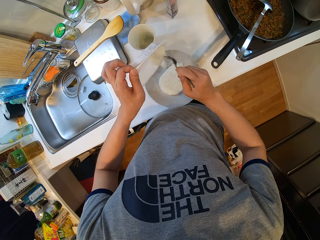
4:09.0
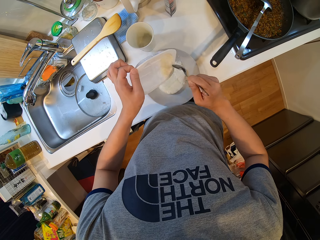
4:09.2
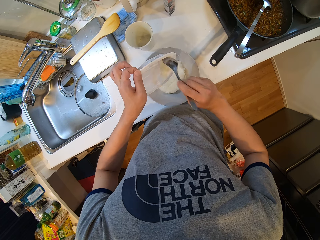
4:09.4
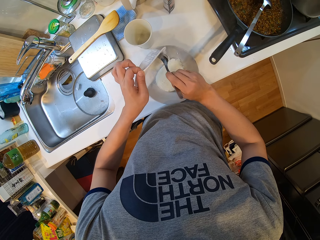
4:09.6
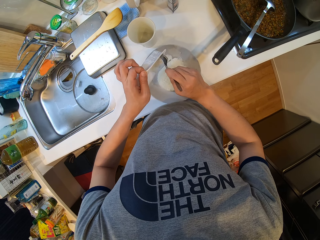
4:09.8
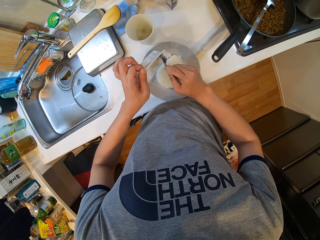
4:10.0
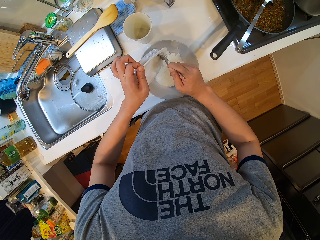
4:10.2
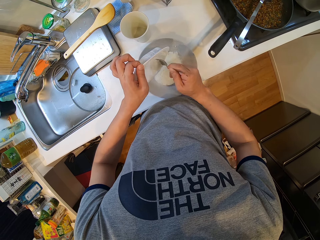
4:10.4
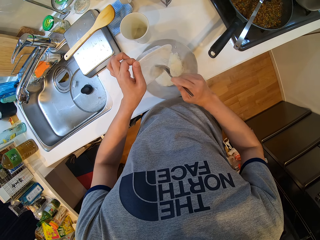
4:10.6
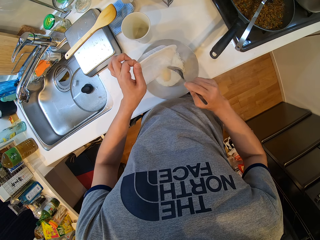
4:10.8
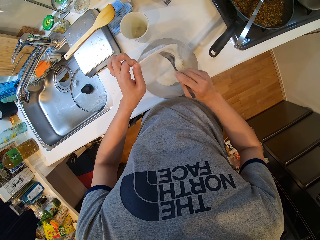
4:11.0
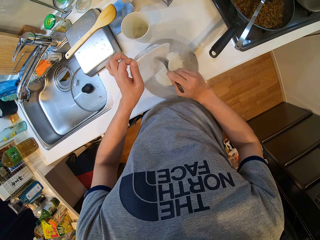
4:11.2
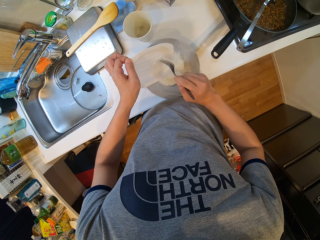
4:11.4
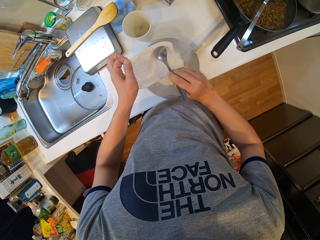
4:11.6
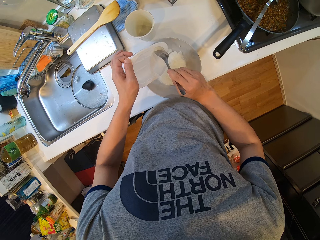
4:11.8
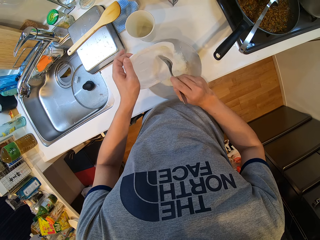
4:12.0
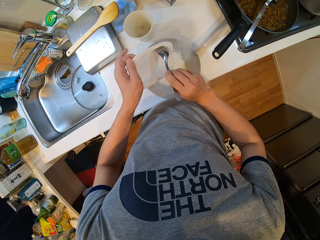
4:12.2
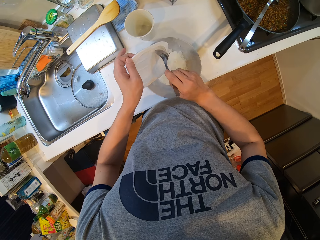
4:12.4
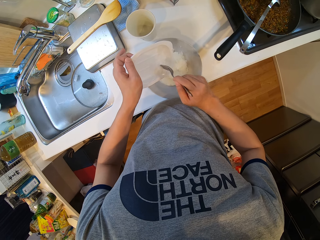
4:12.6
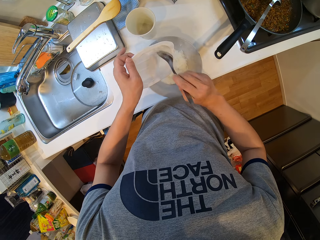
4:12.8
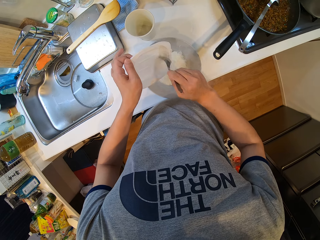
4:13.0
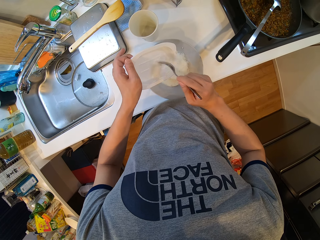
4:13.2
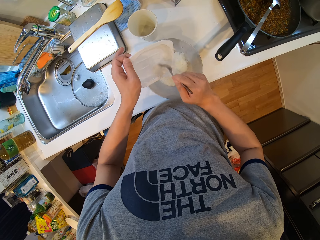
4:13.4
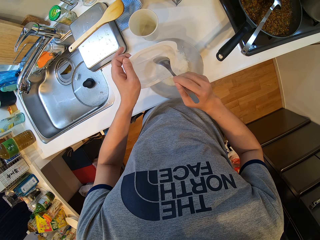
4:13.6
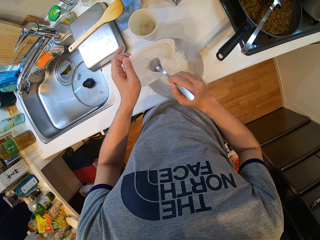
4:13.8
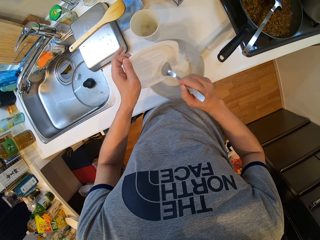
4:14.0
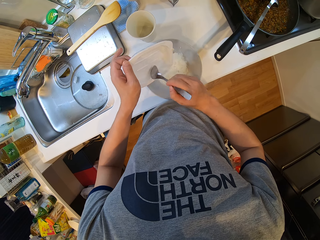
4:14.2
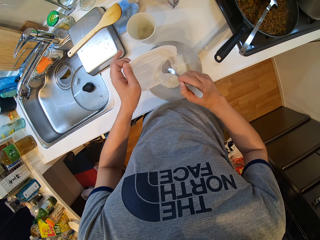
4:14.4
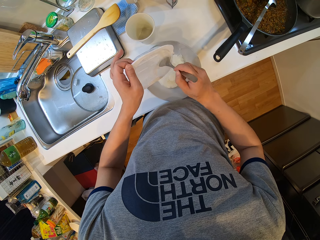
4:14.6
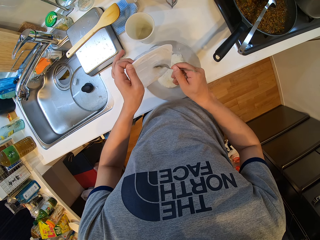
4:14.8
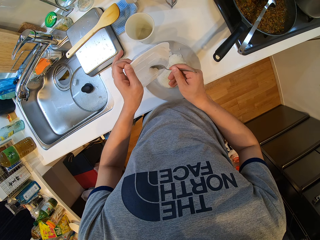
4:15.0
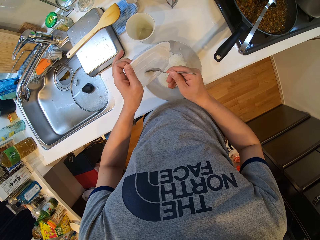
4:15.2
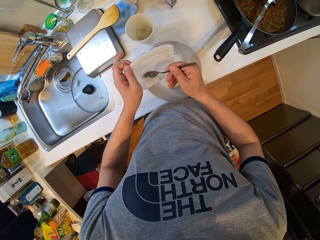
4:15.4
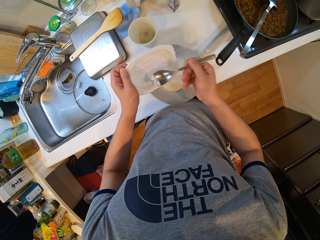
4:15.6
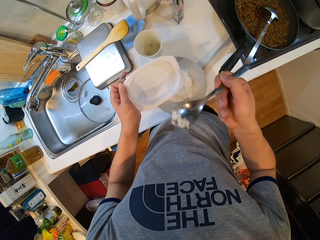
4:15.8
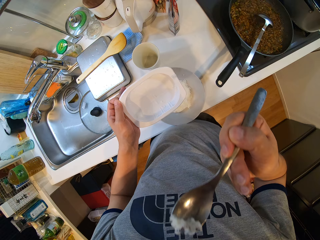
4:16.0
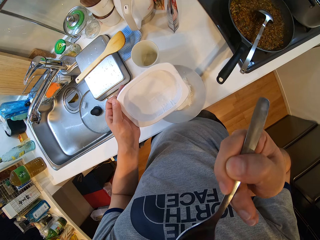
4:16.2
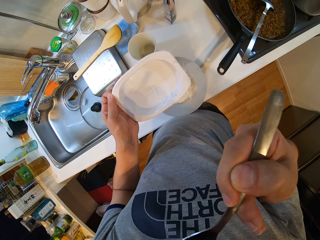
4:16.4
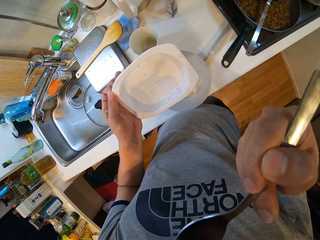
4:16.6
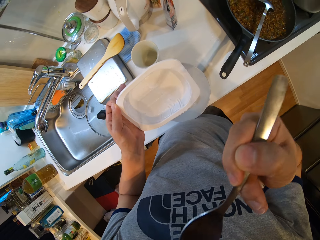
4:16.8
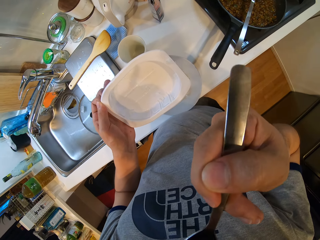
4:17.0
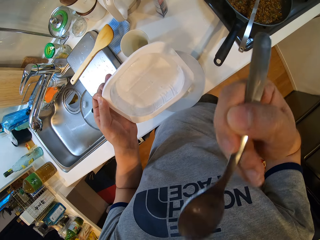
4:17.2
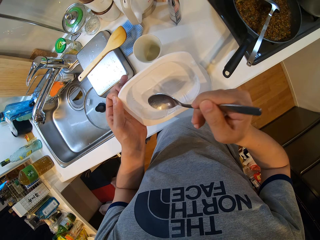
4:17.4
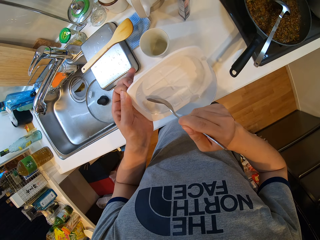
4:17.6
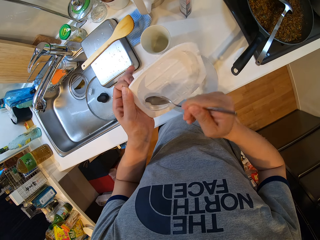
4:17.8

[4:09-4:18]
The camera wearer removes something with the spoon. They remove something with the spoon again. They collect something with the spoon. They eat the cereal with the spoon. They collect something with the spoon.

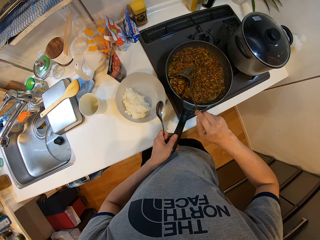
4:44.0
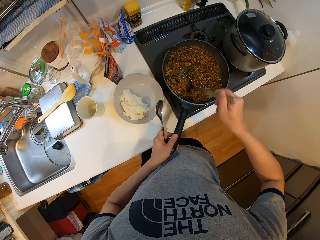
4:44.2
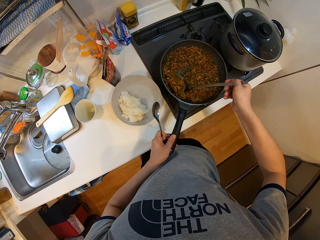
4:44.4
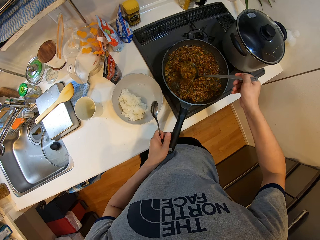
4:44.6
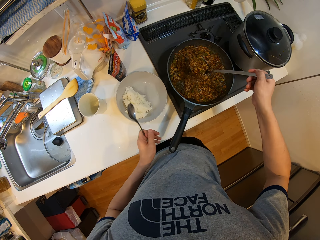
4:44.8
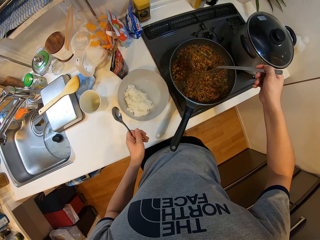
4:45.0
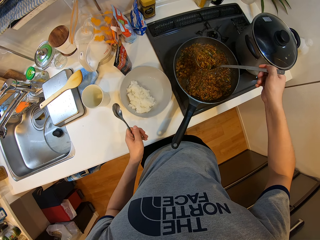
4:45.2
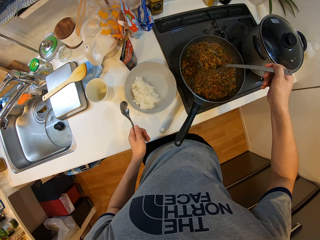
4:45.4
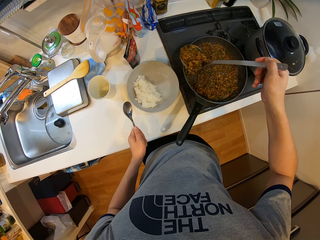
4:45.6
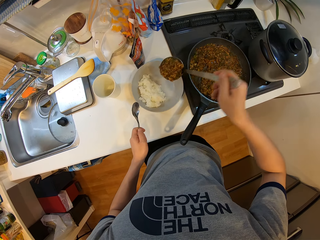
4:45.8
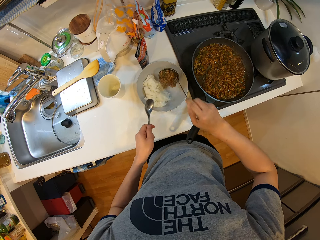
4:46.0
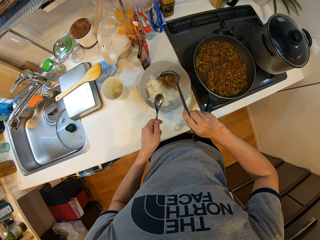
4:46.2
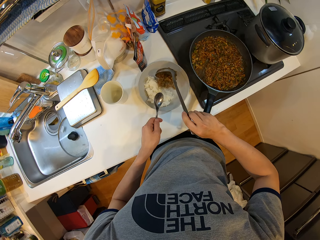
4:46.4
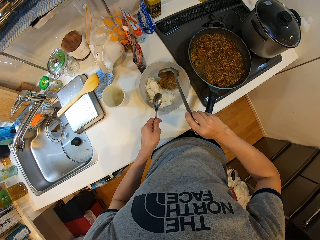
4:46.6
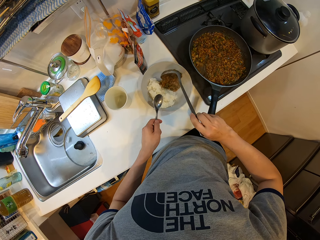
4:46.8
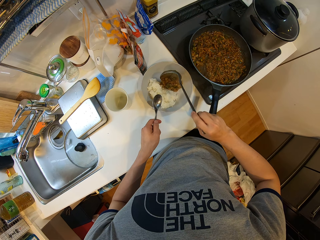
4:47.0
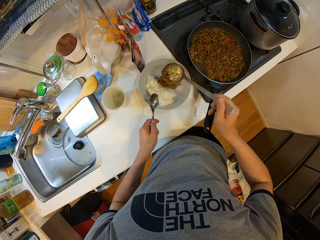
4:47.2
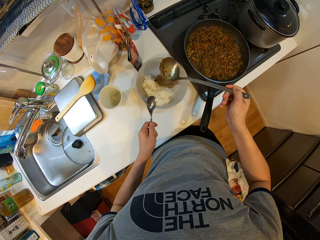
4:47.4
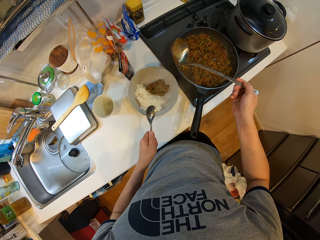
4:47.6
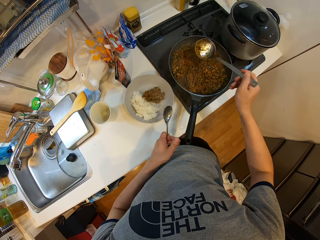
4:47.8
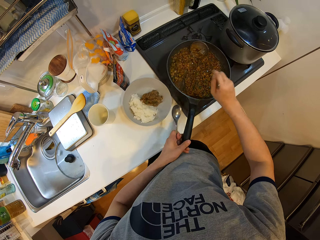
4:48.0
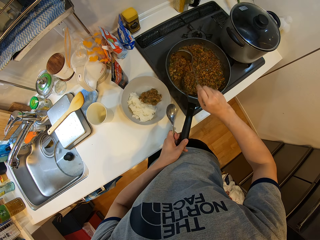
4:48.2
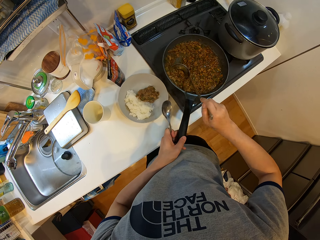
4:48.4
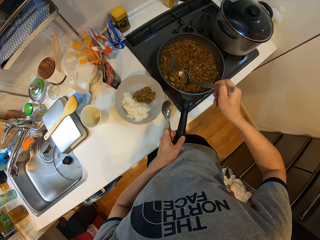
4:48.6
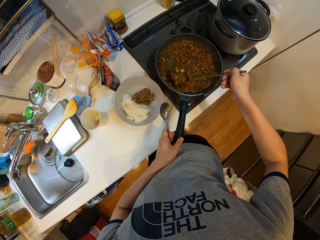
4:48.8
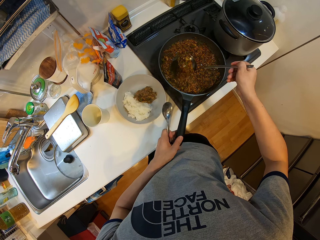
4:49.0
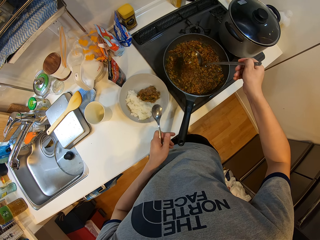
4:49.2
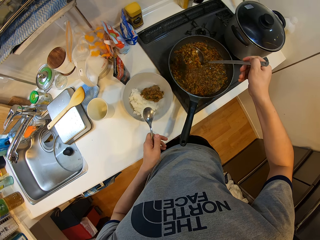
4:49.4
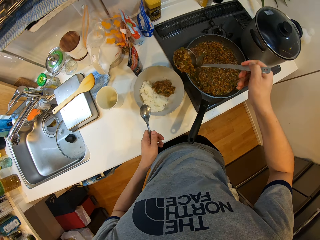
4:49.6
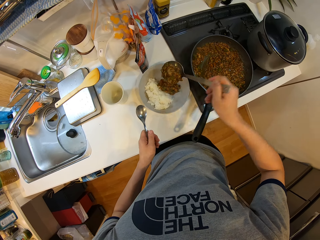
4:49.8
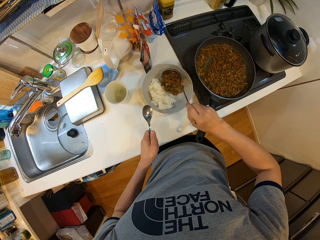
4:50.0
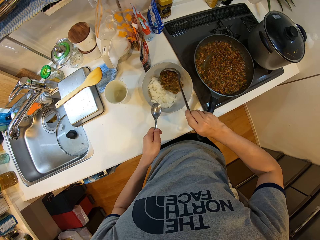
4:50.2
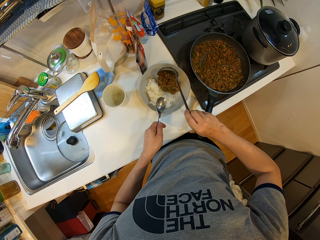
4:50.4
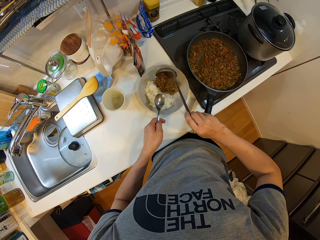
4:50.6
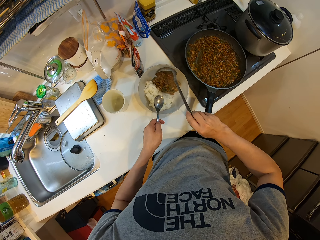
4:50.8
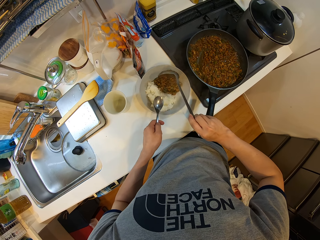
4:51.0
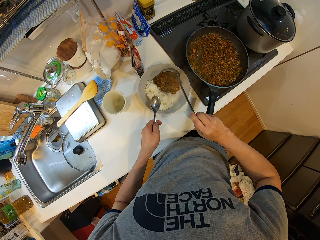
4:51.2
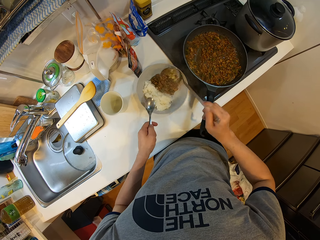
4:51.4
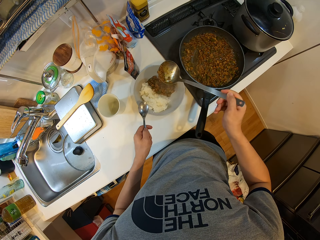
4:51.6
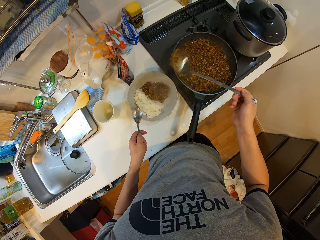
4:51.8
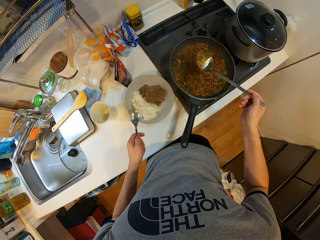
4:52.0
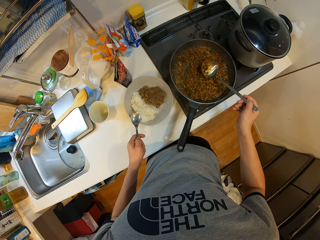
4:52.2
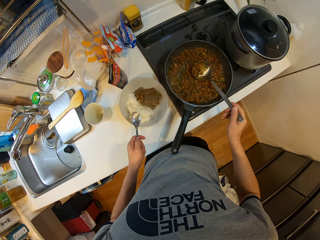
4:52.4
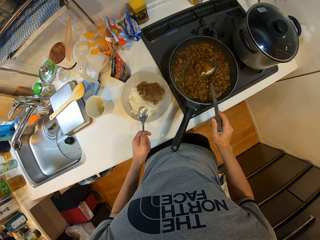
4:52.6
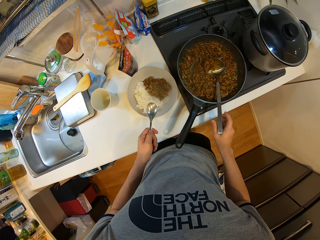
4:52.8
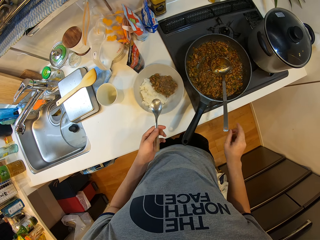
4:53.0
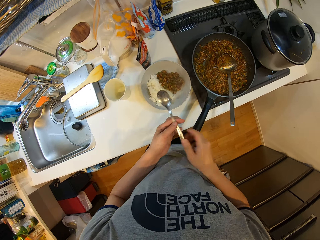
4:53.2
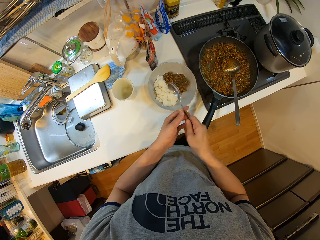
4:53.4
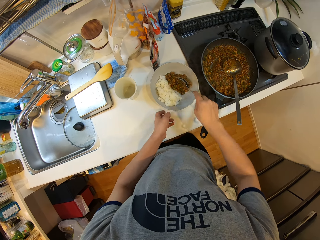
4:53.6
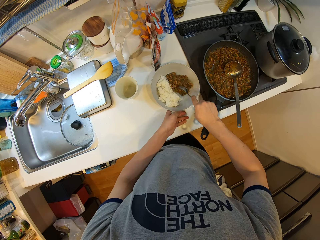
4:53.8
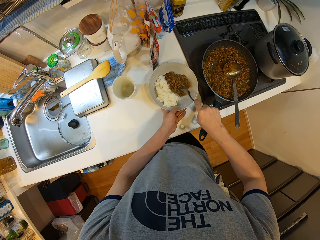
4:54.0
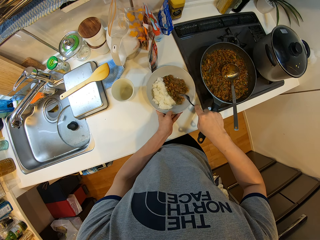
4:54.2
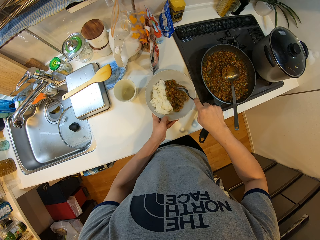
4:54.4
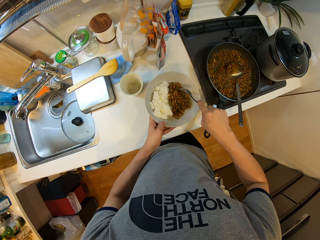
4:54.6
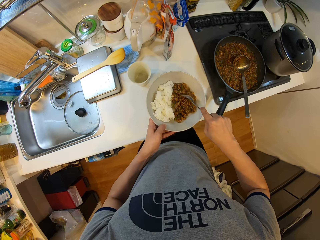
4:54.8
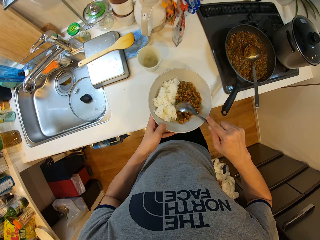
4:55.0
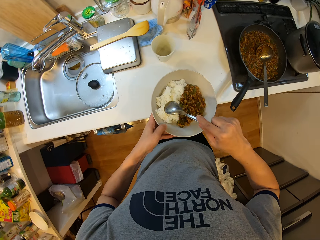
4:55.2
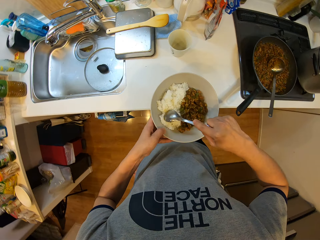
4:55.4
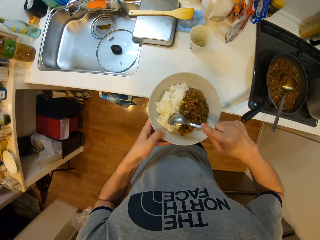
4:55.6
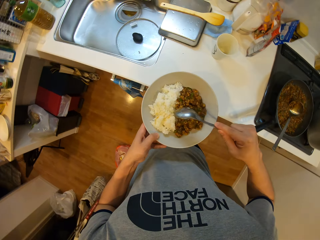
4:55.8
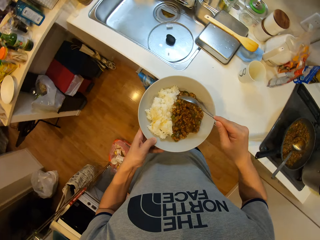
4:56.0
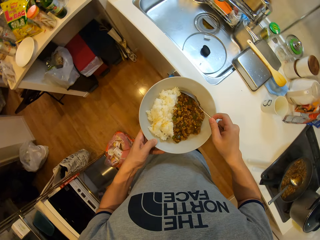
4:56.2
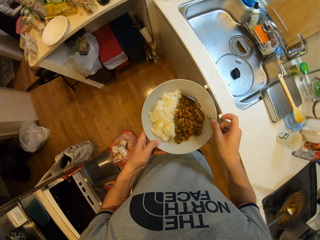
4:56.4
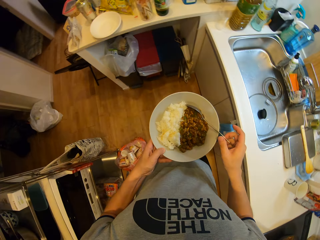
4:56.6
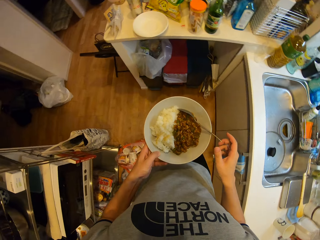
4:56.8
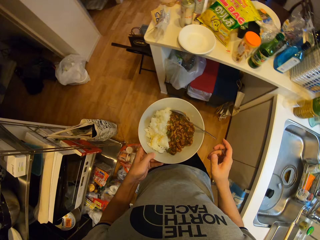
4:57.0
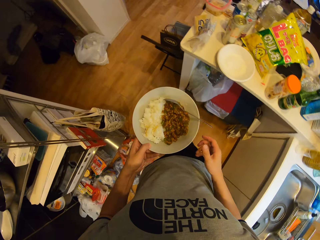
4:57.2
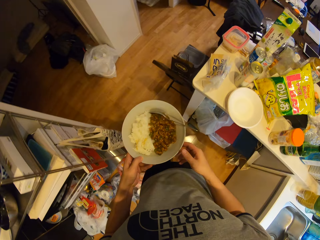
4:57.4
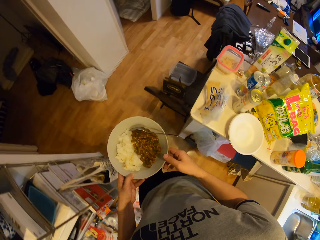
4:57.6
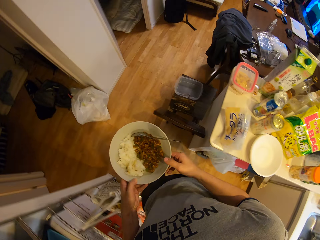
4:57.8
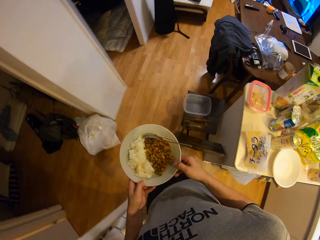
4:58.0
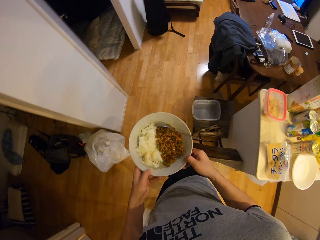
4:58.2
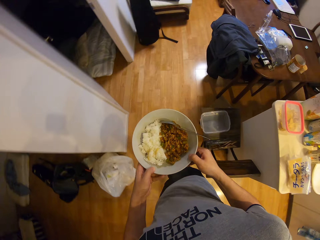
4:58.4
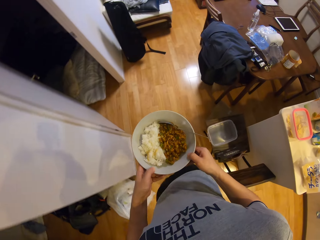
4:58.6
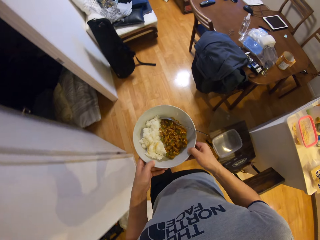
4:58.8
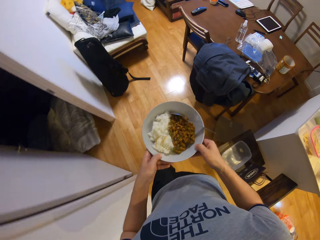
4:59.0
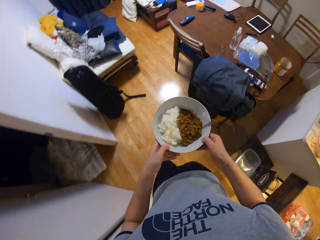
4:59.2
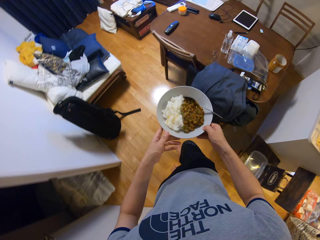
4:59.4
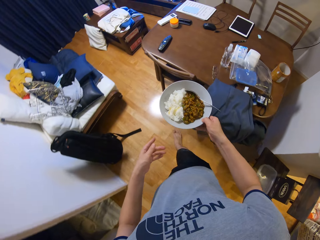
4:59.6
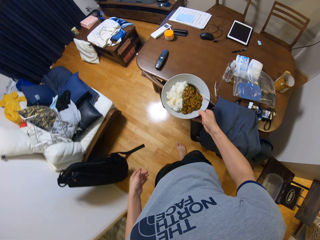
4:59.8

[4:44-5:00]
The camera wearer removes her left hand from the frying pan. She holds the frying pan with her left hand. She removes her left hand from the frying pan. She drops the cooking spoon into the frying pan containing the soup. She passes the small spoon from her left hand to her right hand. She touches the food with the small spoon in her right hand. She carries the plate of food with her left hand. She moves towards a table. She drops the small spoon inside the plate of food. She passes the plate of food from her left hand to her right hand.
